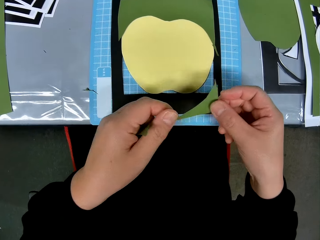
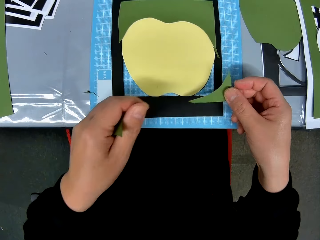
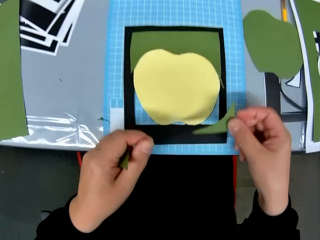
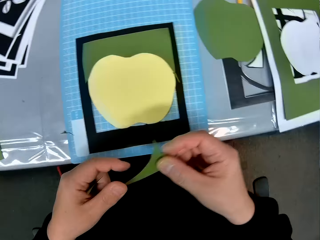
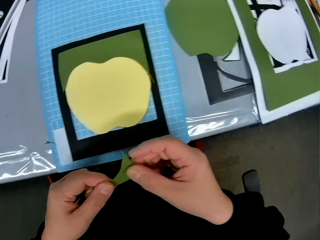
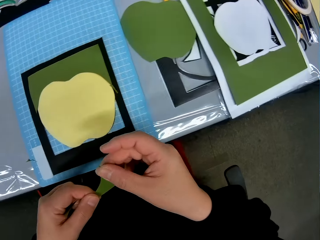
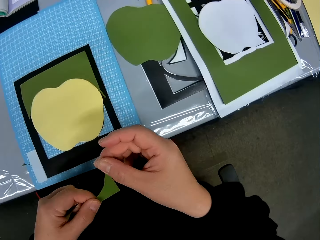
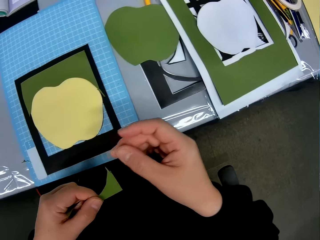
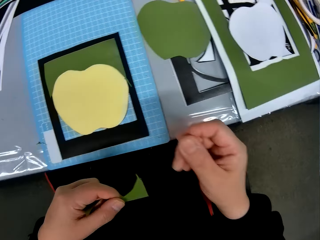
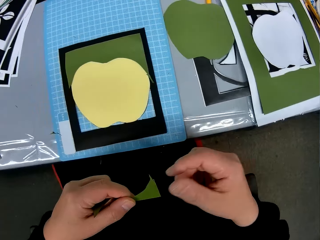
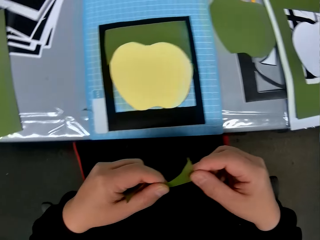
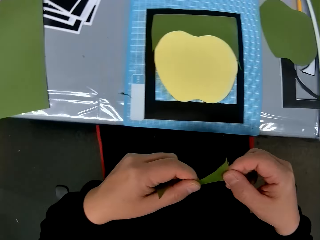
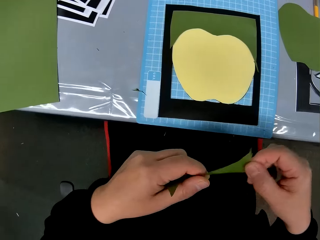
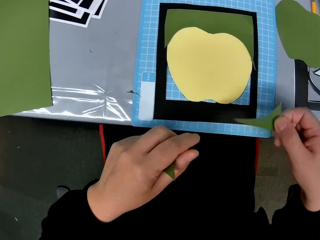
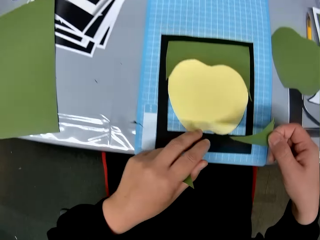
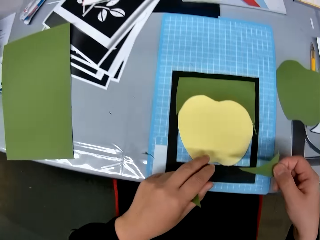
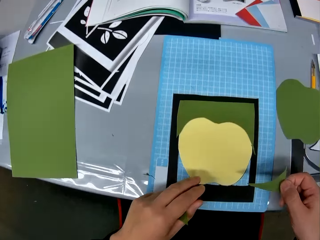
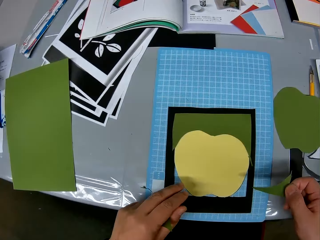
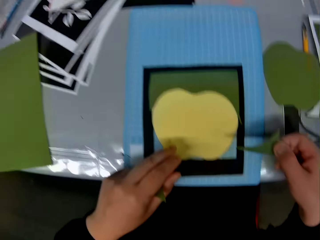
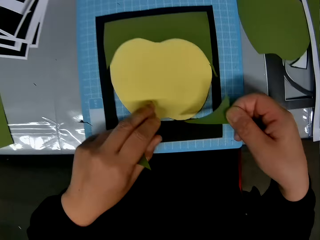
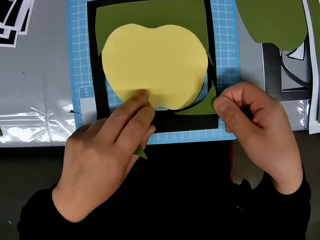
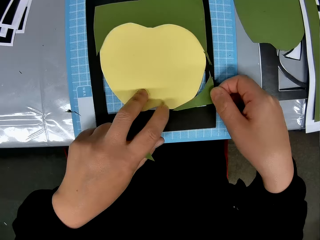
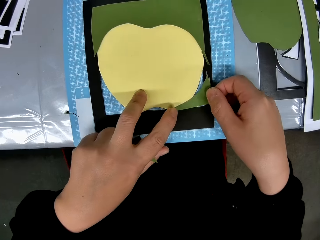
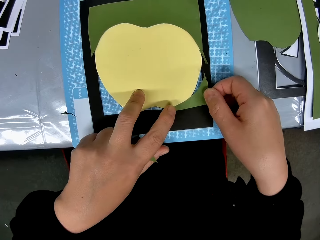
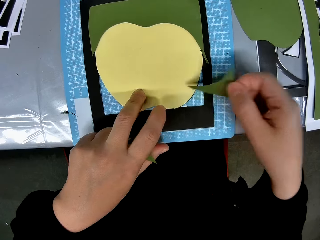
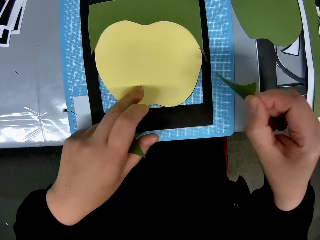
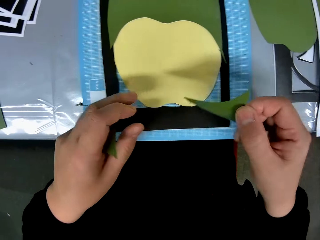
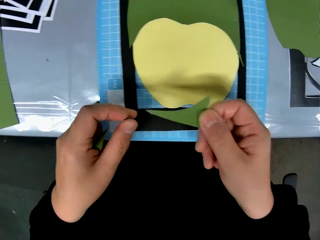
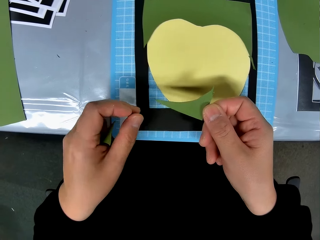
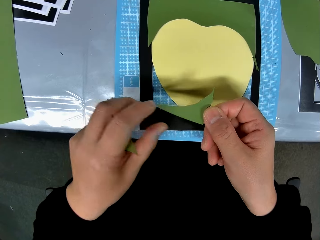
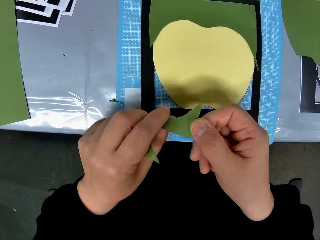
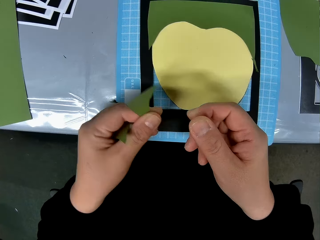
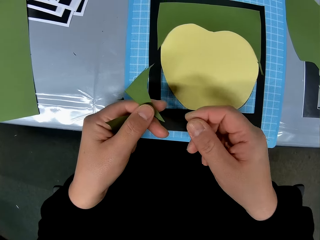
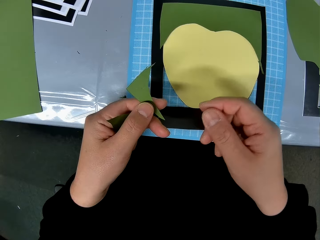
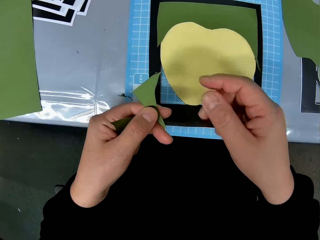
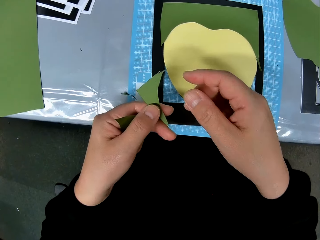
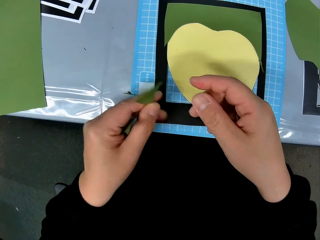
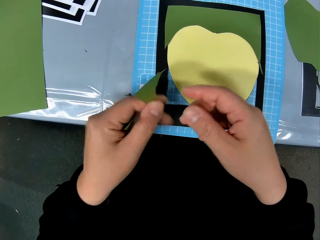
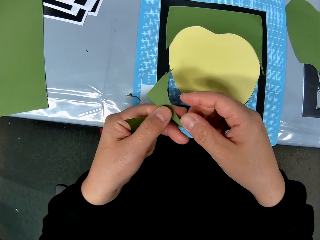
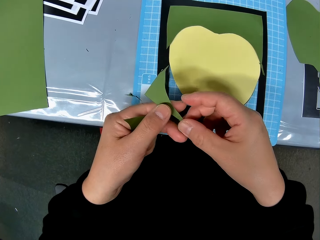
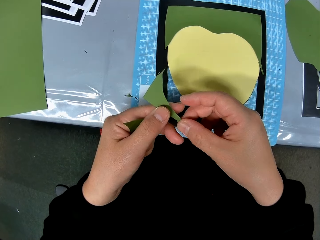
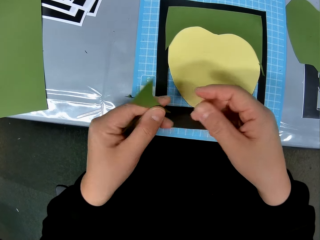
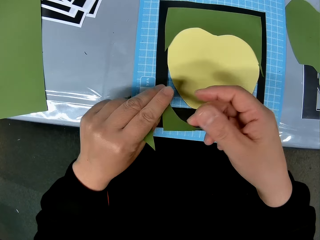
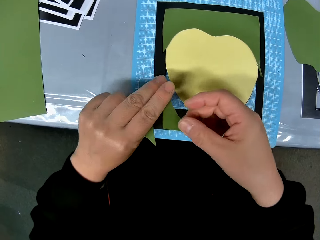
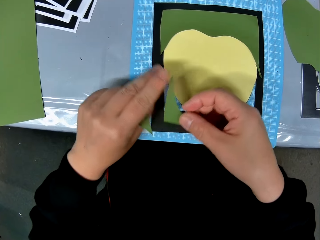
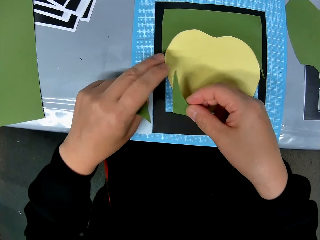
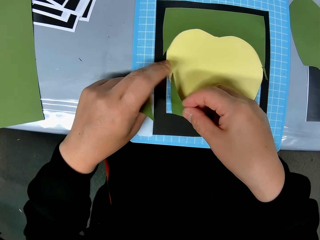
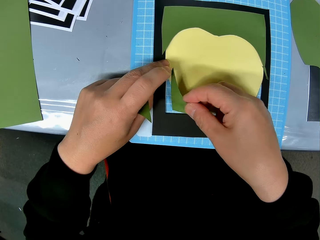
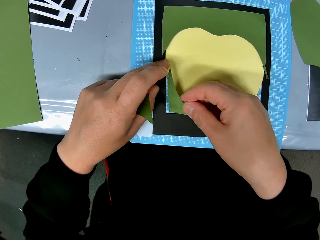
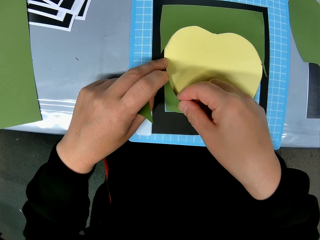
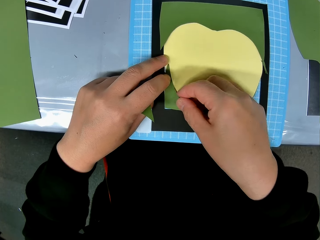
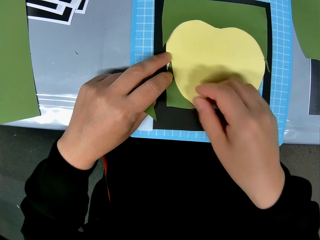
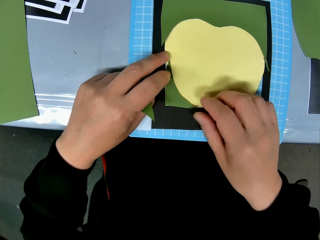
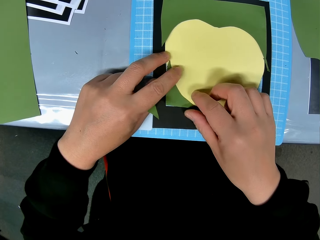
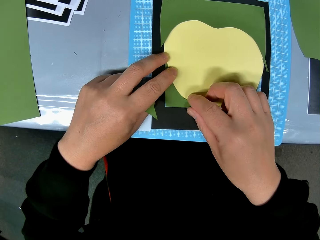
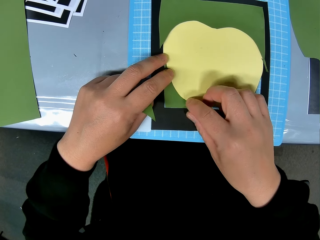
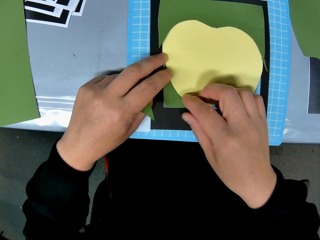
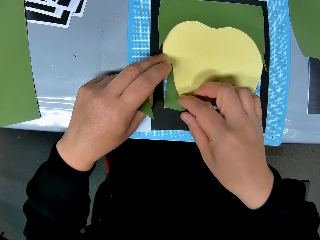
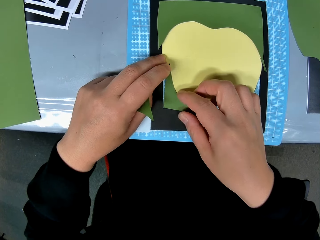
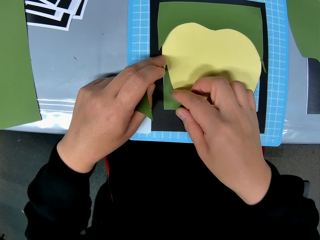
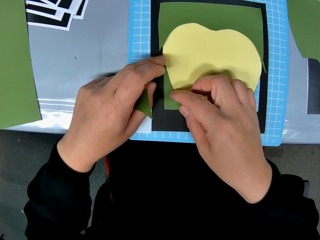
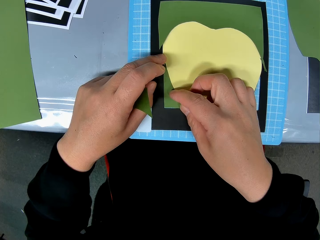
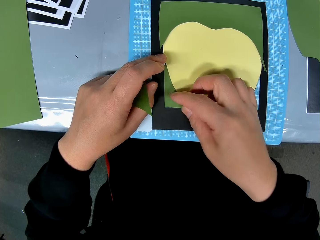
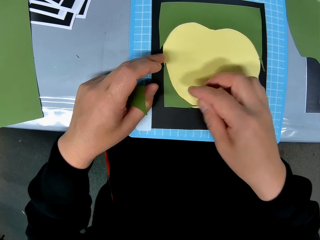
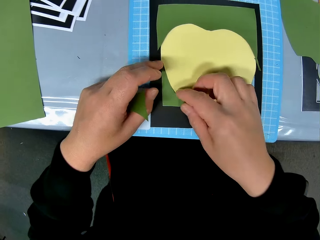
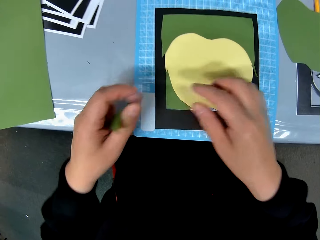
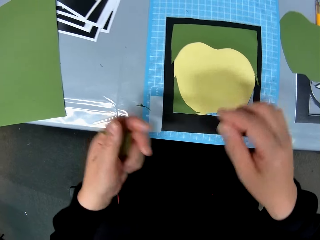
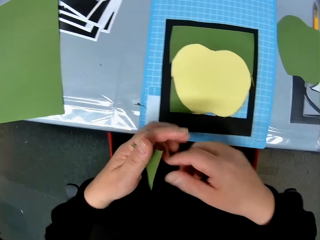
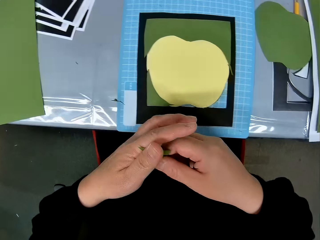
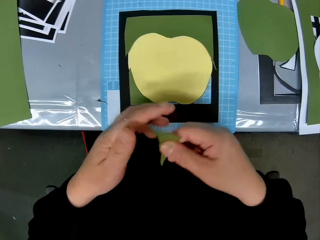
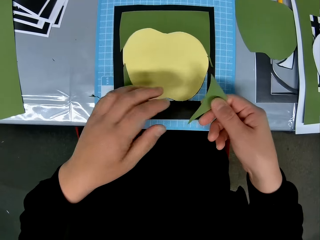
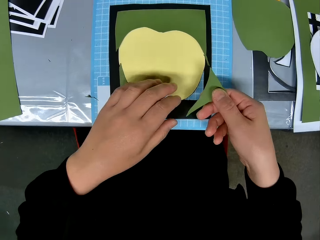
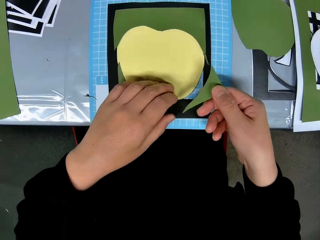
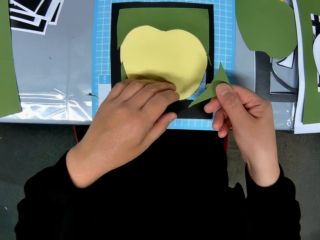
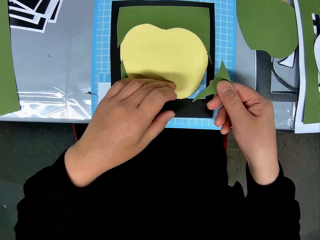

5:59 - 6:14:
The camera wearer fixes the paperboard on the frame. They turn the paperboard. They fix the paperboard on the frame.

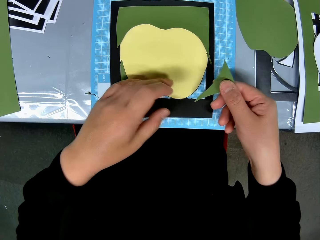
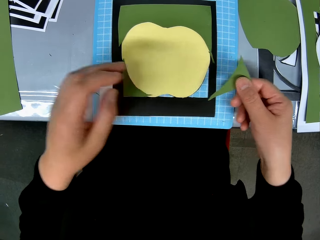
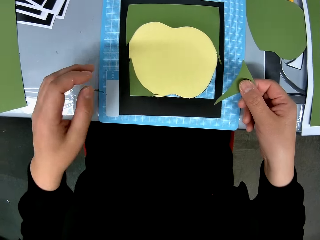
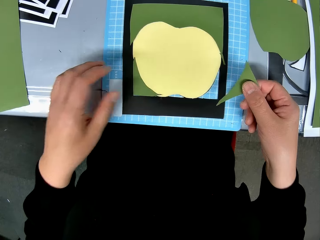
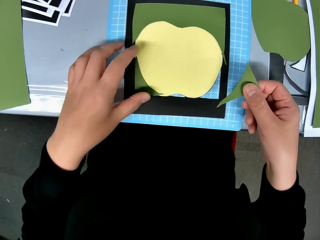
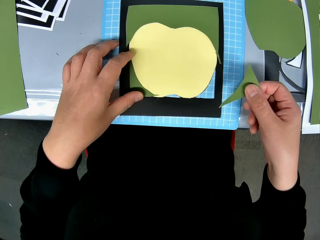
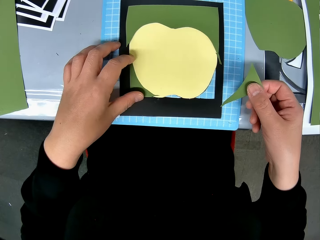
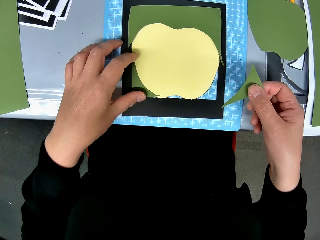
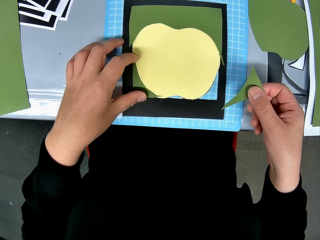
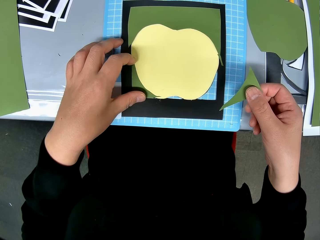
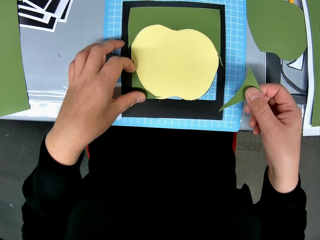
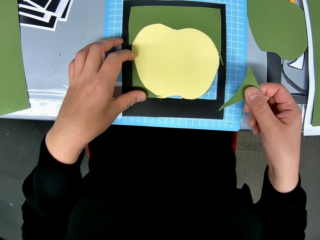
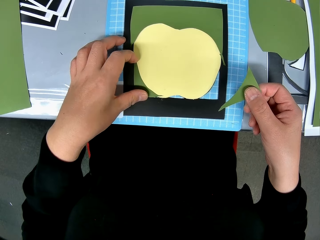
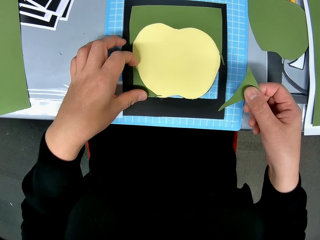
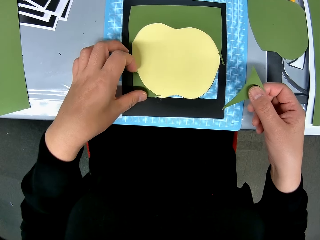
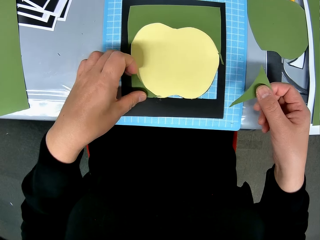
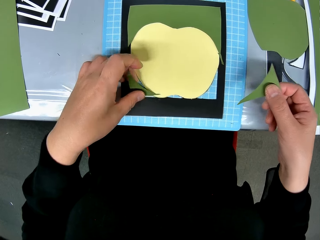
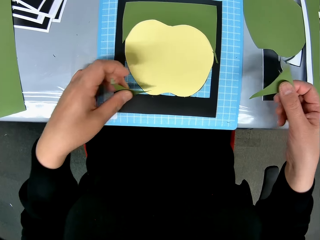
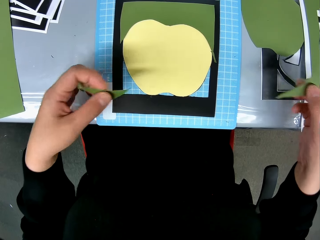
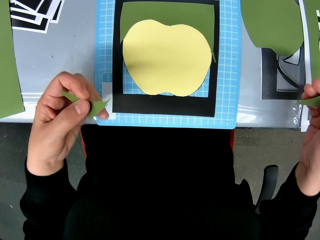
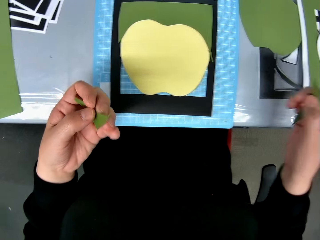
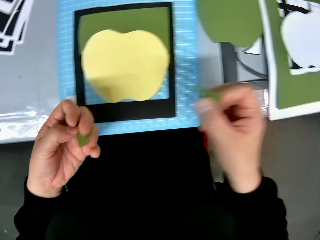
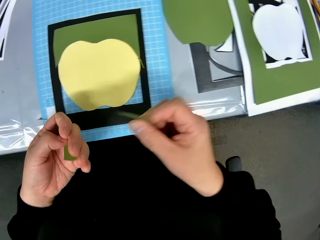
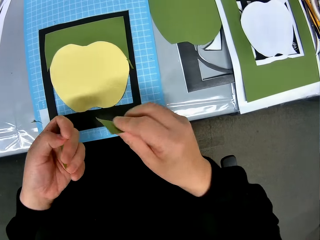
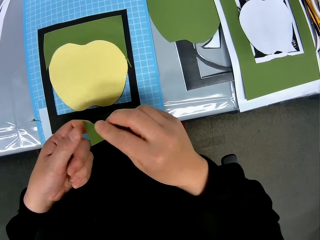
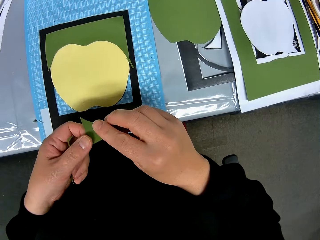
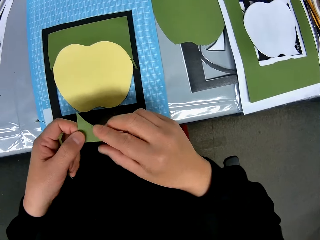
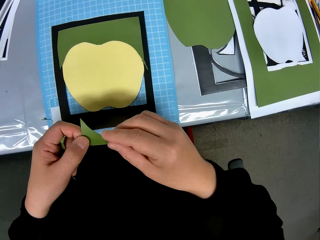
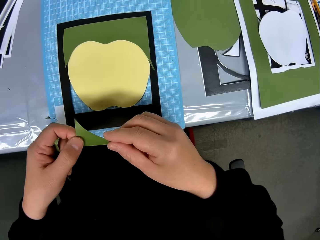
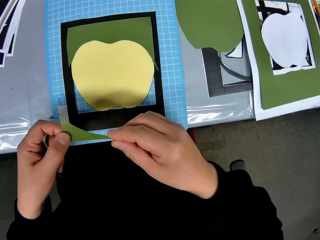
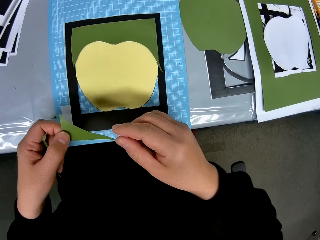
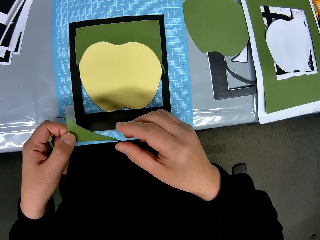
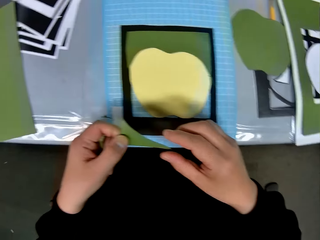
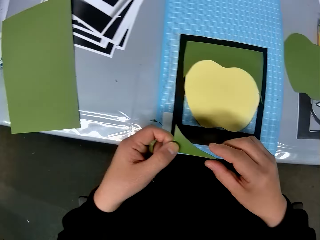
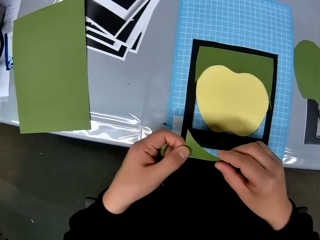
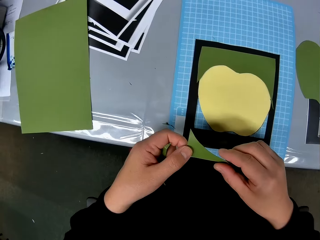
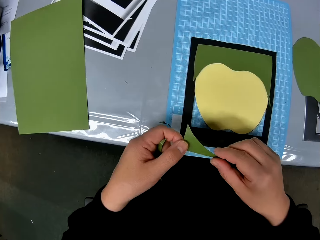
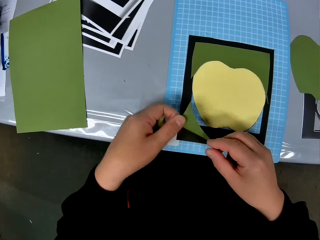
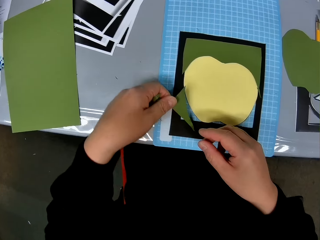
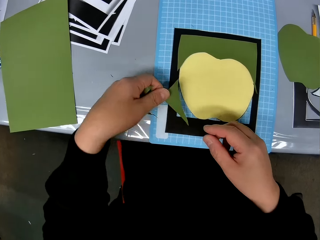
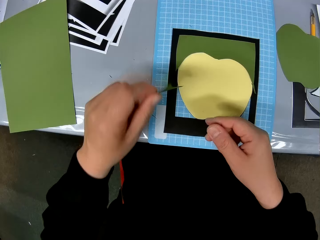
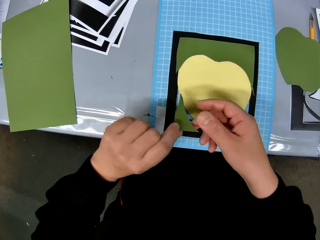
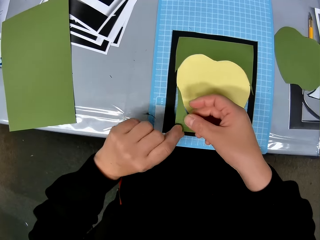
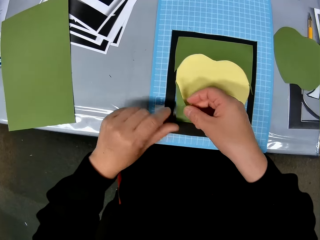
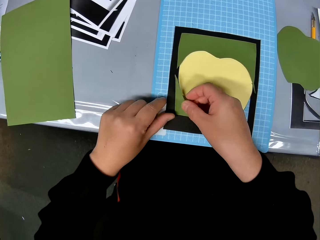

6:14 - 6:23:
The camera wearer removes the paperboard from the frame.
